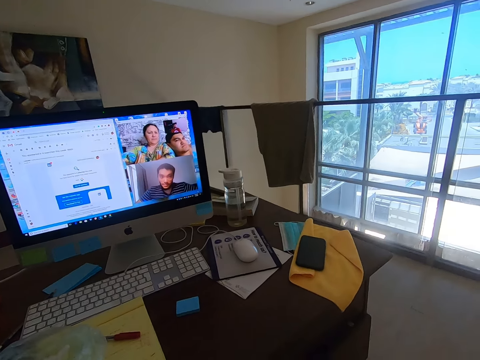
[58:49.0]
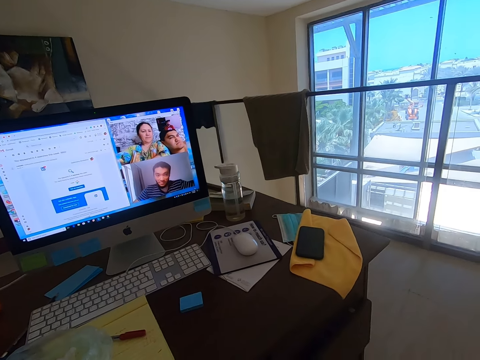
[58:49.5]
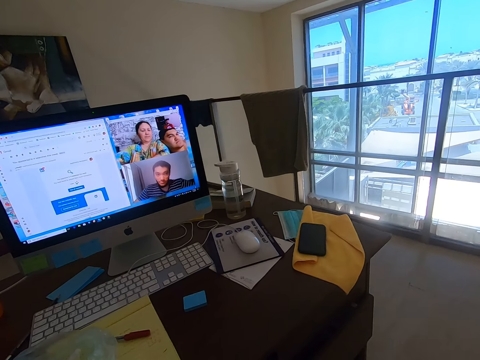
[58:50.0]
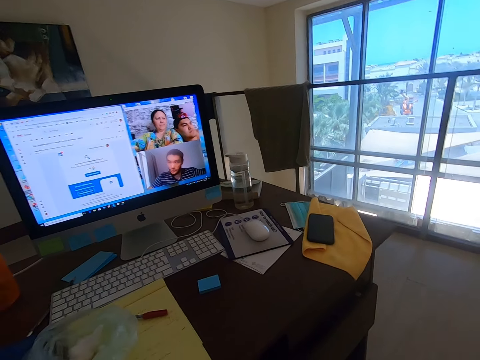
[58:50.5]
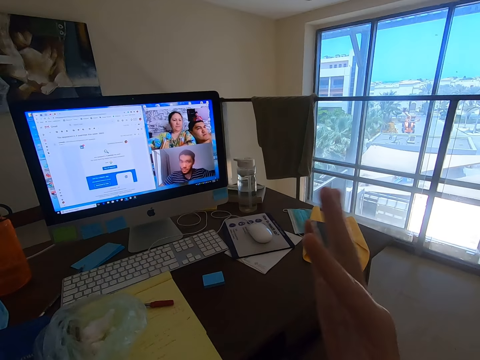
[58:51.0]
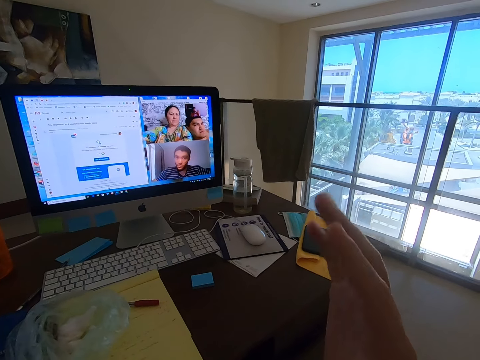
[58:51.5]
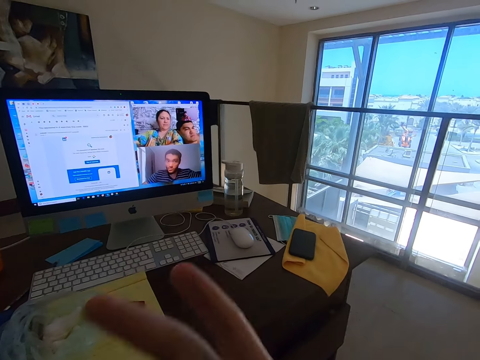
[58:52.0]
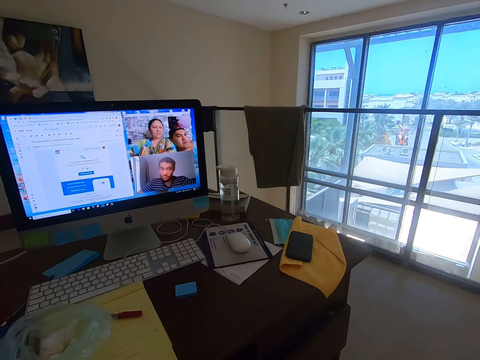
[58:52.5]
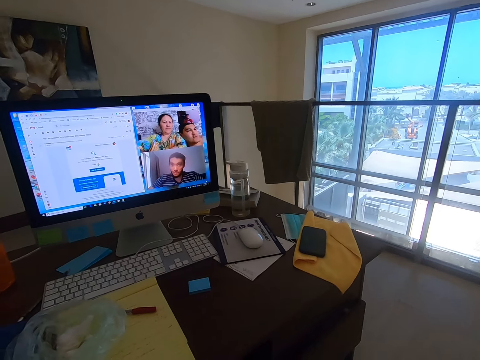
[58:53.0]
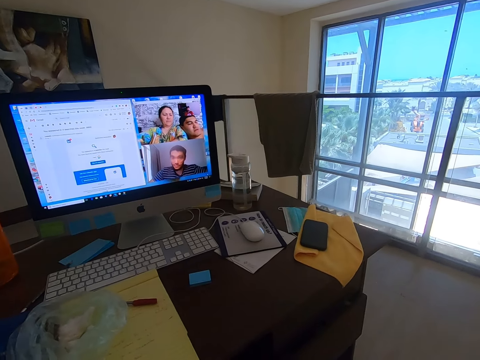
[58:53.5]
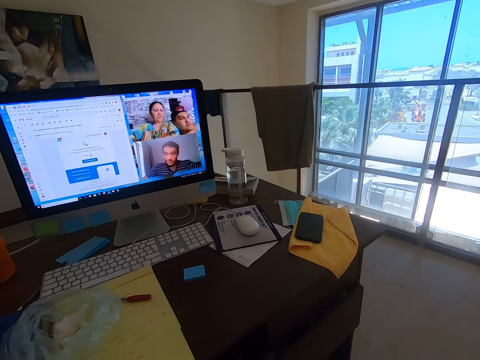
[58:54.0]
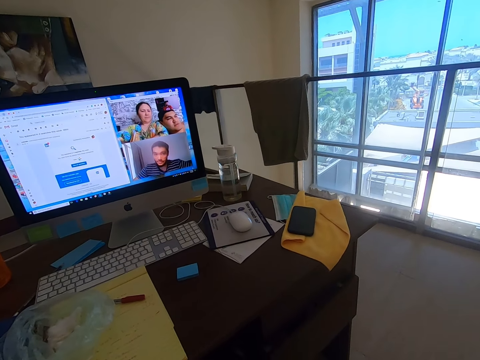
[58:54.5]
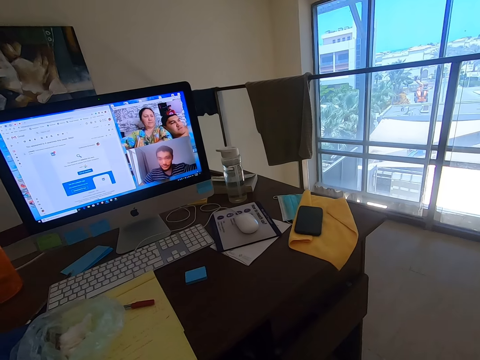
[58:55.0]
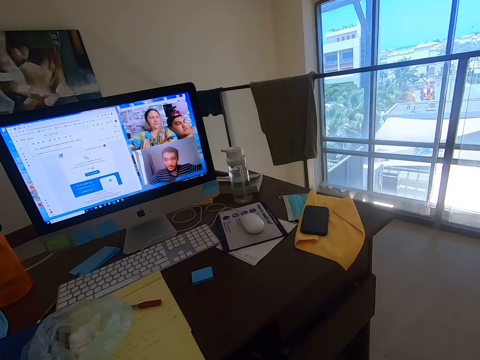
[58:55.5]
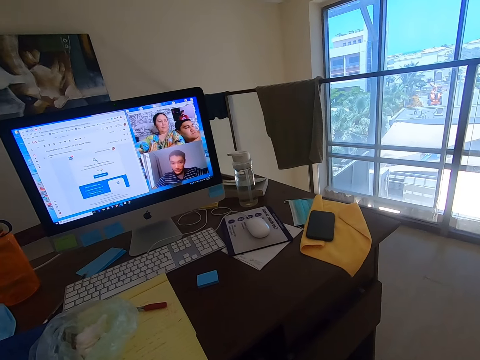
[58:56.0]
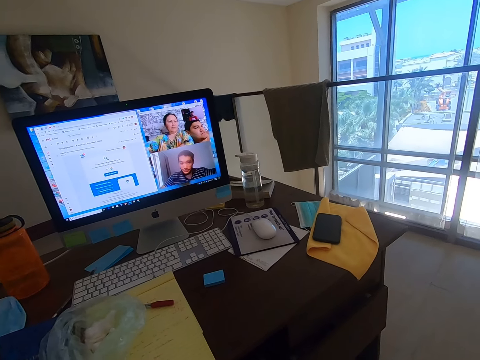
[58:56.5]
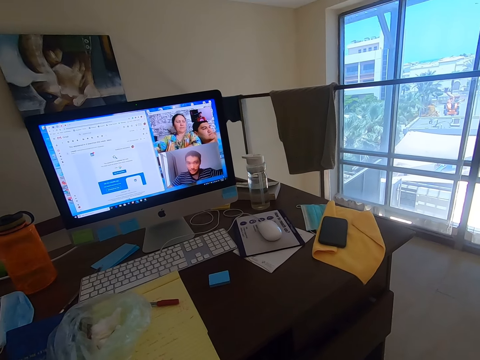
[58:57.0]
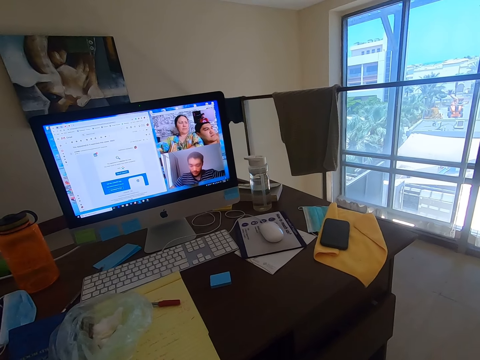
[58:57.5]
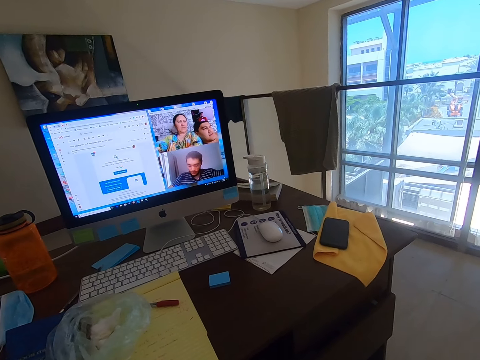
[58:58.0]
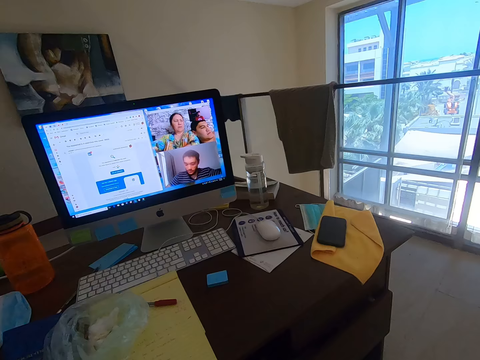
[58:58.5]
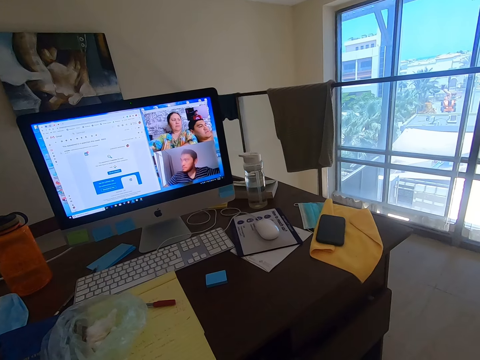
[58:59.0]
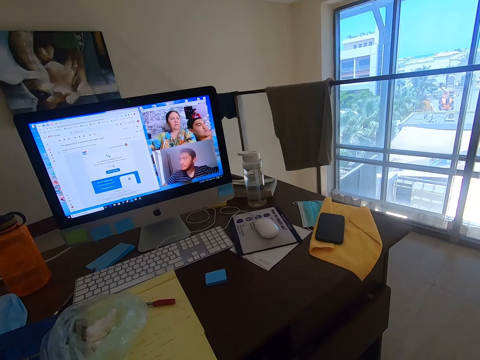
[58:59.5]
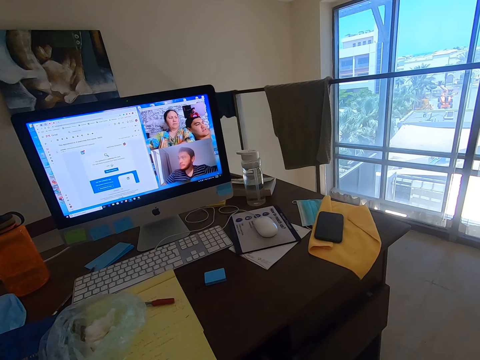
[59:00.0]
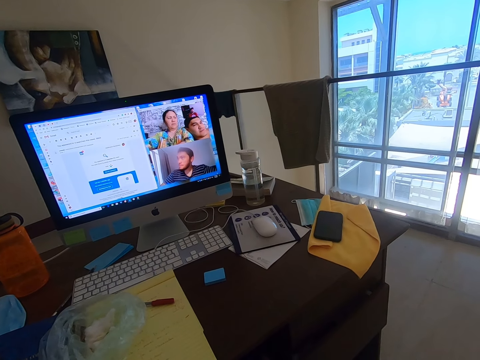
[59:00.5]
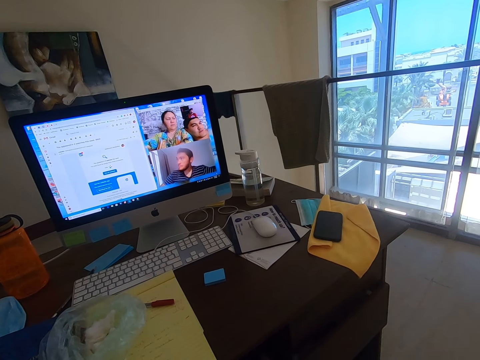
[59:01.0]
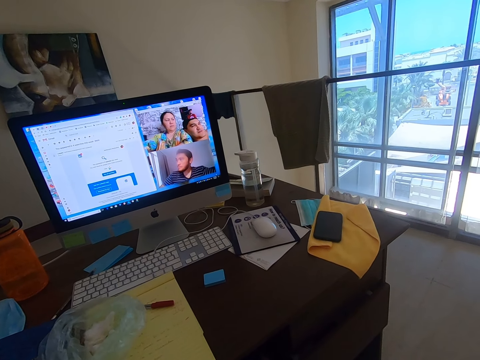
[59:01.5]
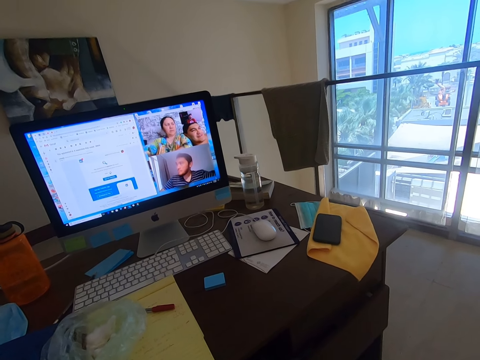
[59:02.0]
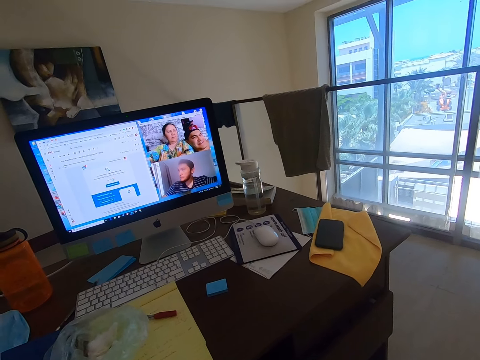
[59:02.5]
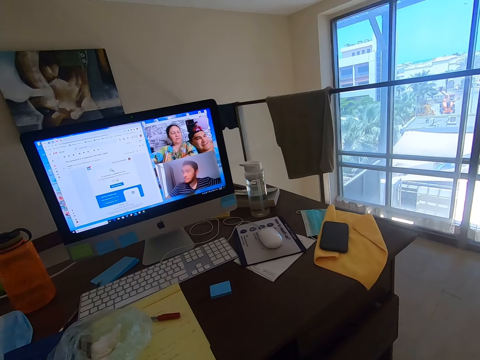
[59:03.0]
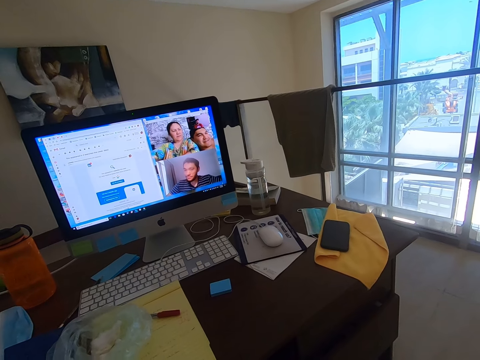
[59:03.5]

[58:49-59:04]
The camera wearer makes a hand gesture. They wipe the hand.

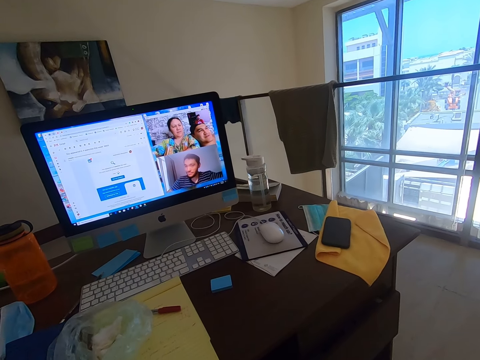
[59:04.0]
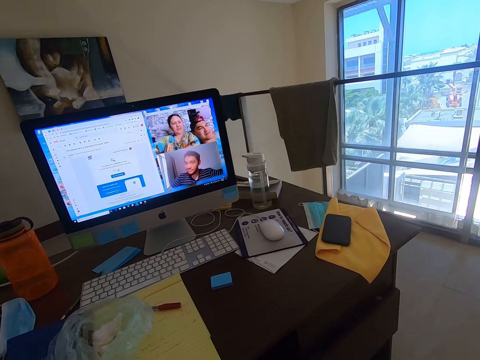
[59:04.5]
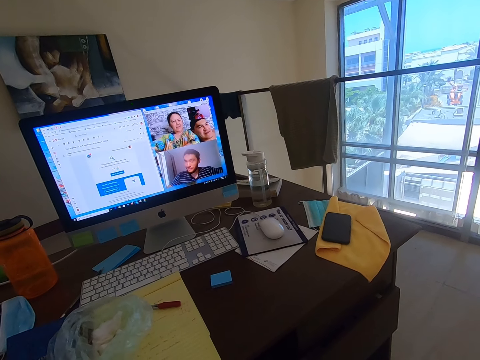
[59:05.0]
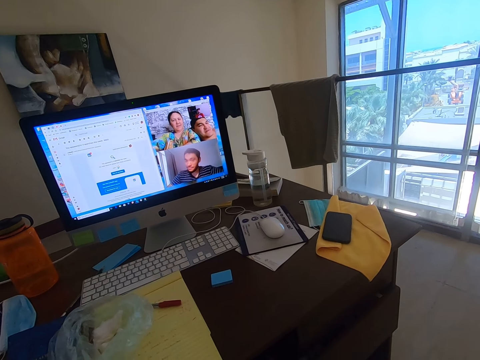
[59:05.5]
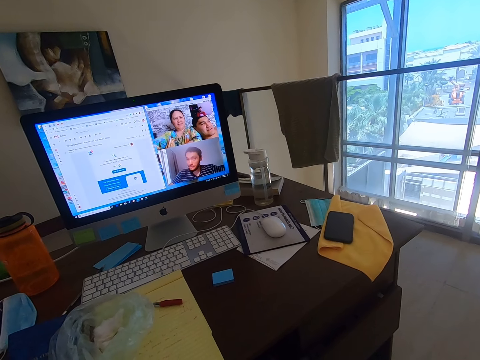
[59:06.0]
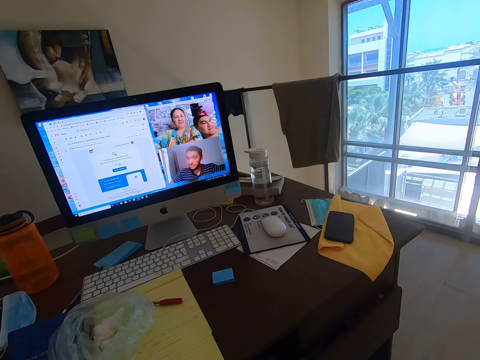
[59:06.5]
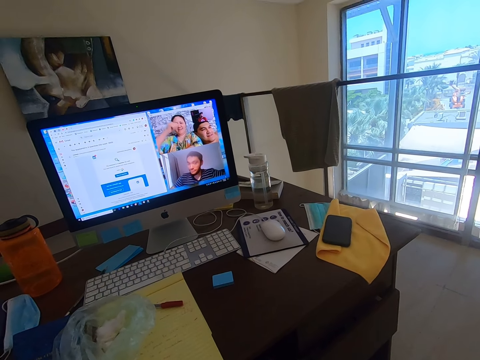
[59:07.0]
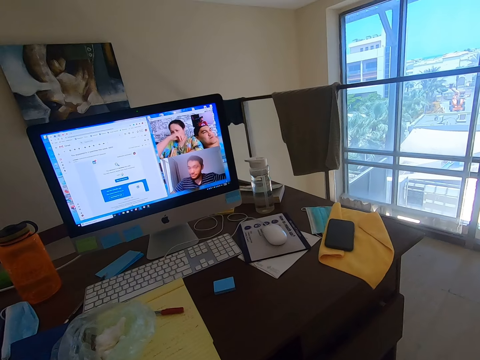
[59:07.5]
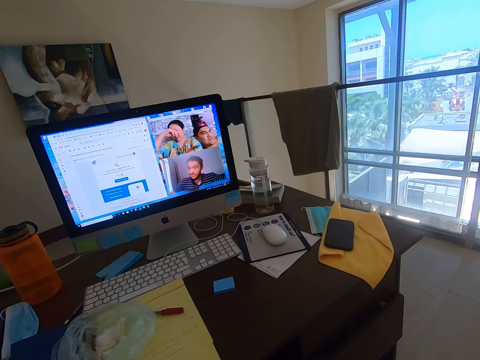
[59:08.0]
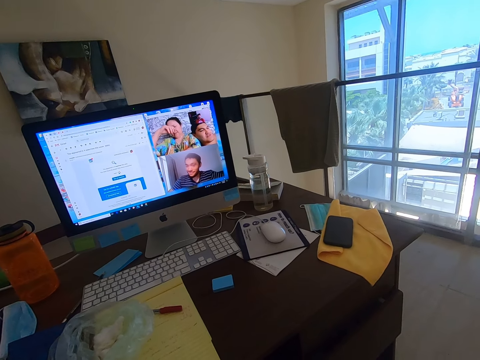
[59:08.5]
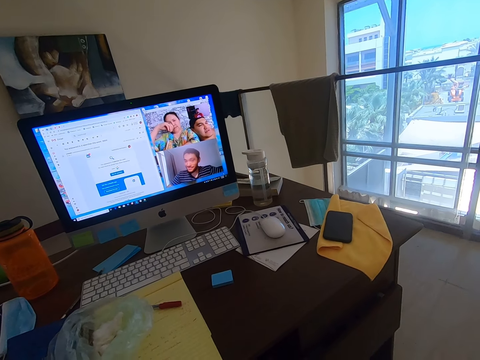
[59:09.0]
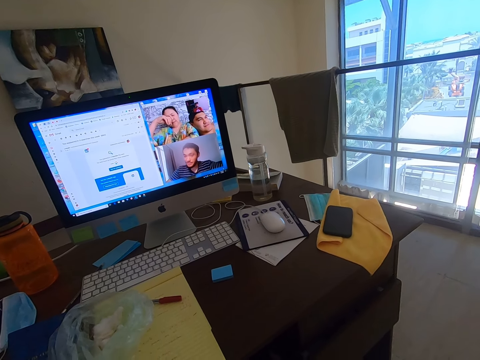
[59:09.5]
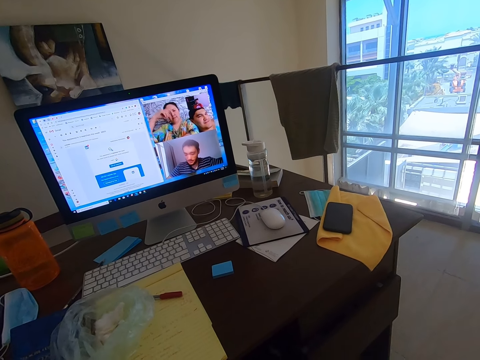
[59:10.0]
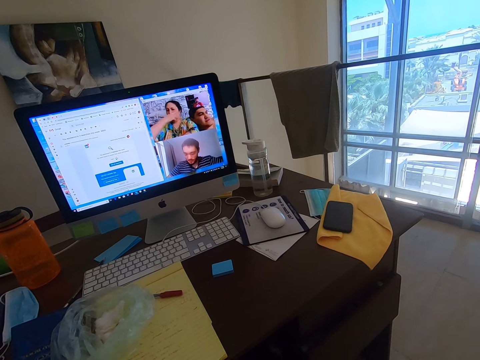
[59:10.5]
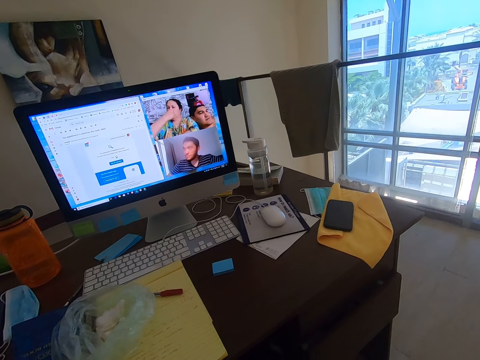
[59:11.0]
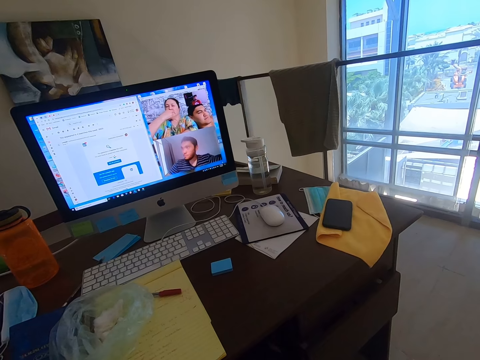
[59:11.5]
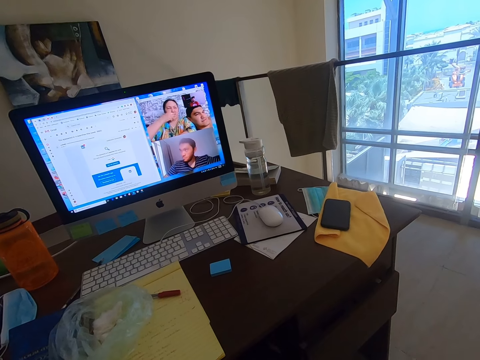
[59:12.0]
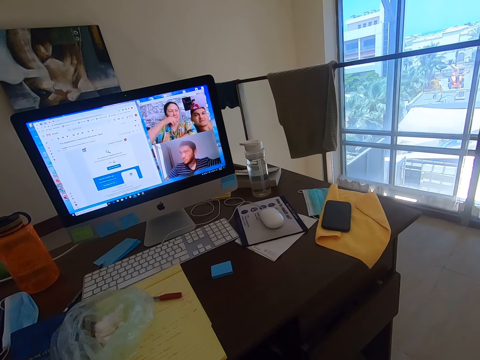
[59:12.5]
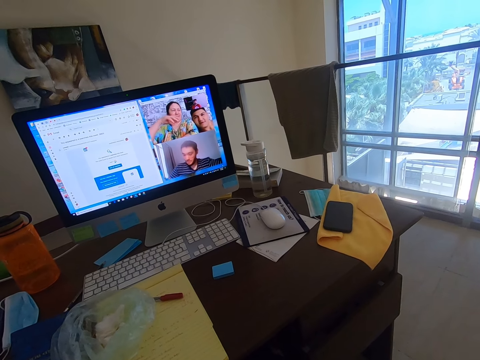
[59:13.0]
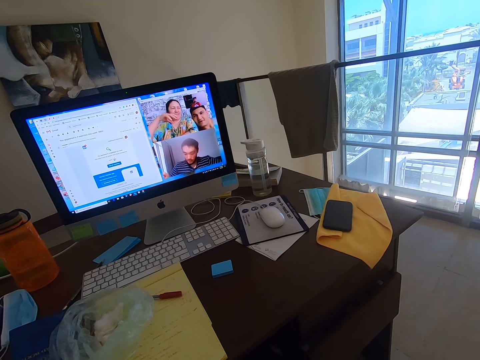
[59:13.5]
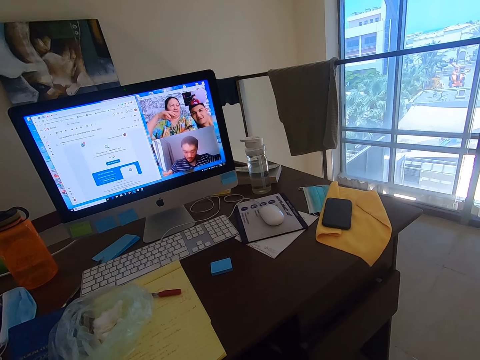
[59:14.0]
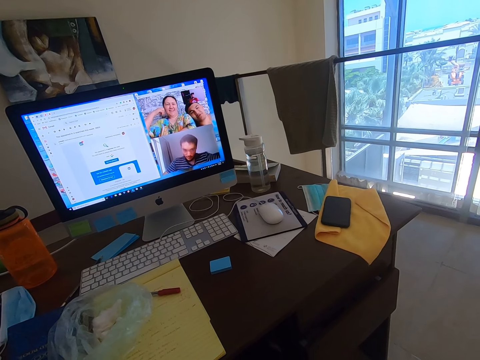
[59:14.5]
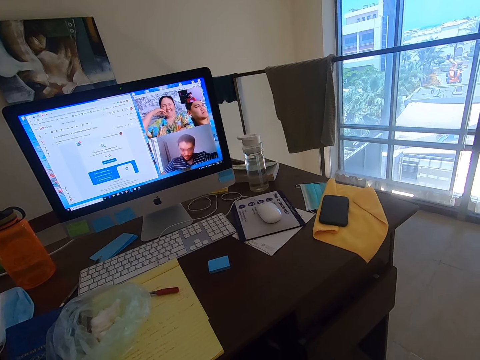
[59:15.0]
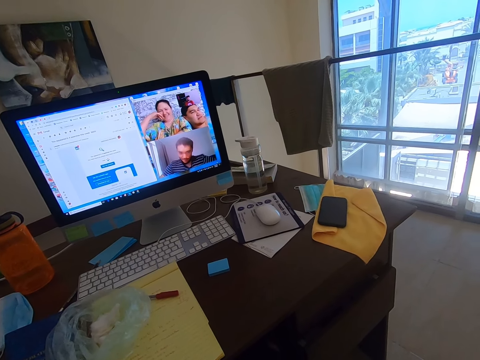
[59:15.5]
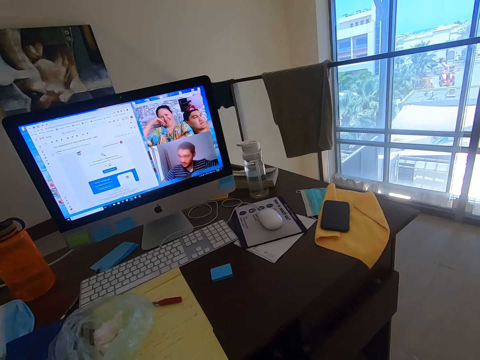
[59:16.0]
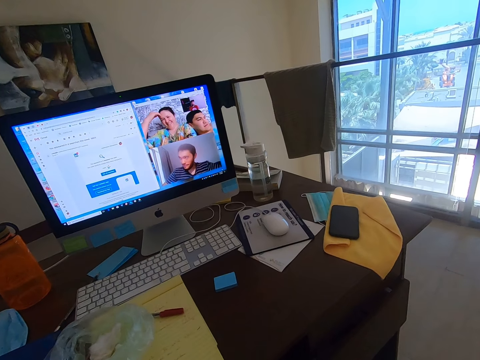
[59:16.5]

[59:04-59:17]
A woman touches her face. The camera wearer watches the screen. The woman converses with a man.
